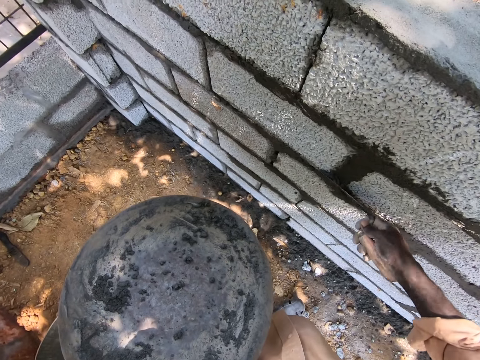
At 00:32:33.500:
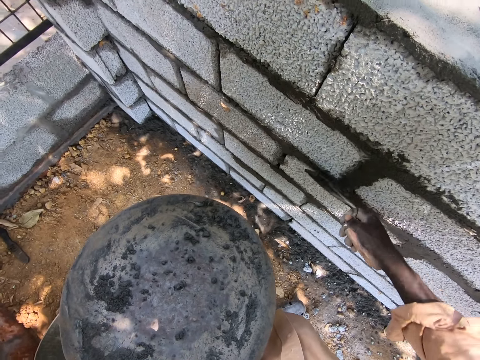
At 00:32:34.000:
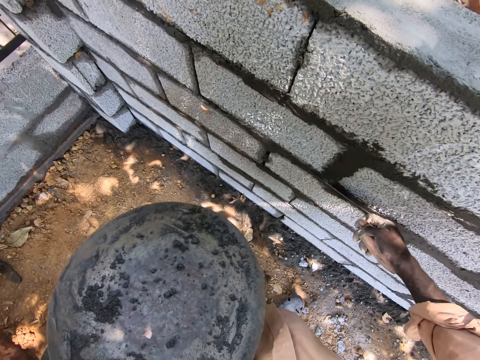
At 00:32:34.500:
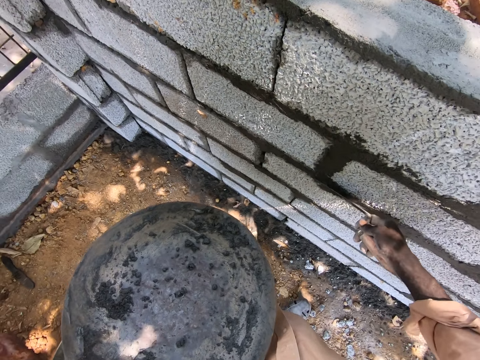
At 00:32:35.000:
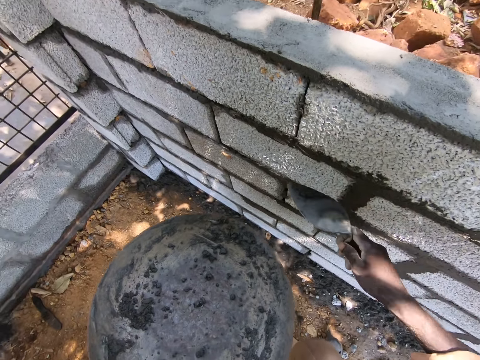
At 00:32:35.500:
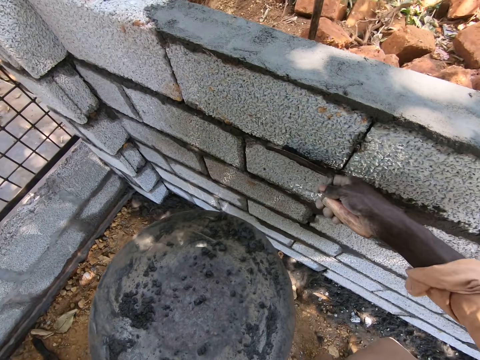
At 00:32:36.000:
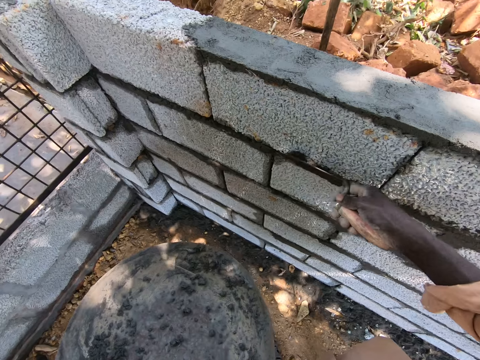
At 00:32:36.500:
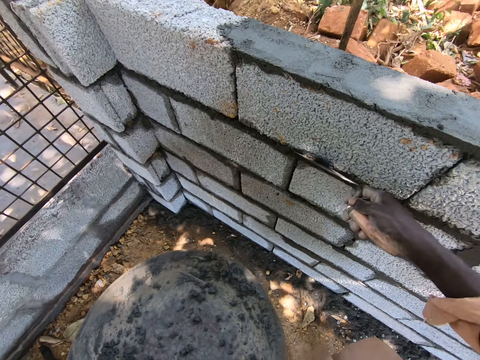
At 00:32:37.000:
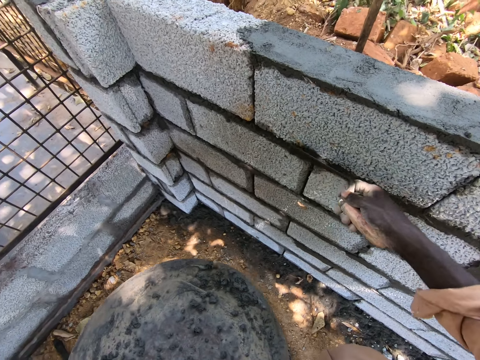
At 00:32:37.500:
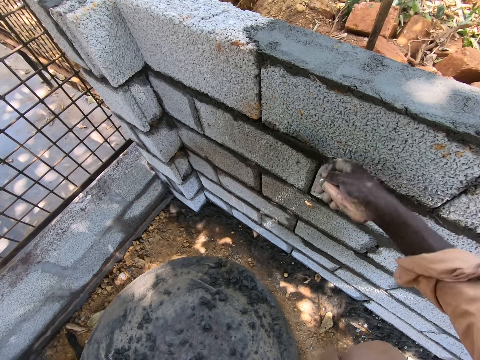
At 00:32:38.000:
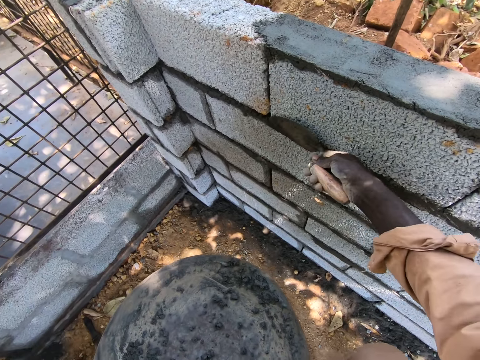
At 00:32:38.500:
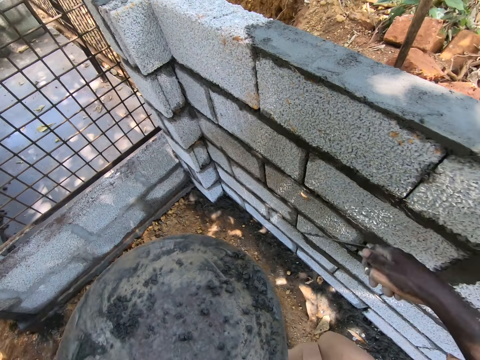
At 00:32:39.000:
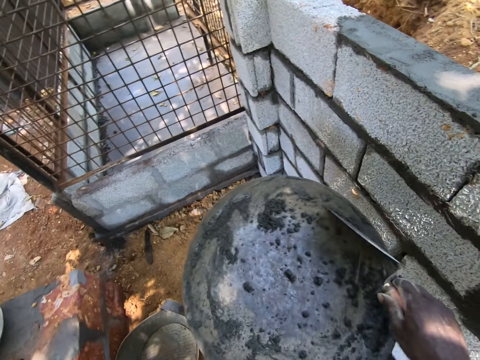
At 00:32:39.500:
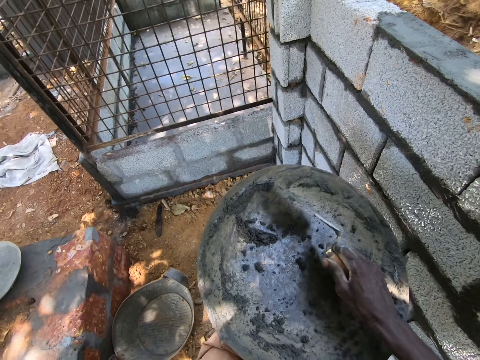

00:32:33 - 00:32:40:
The camera wearer smoothens the cement. They pick the cement. They gather mortar on the basin with the trowel.

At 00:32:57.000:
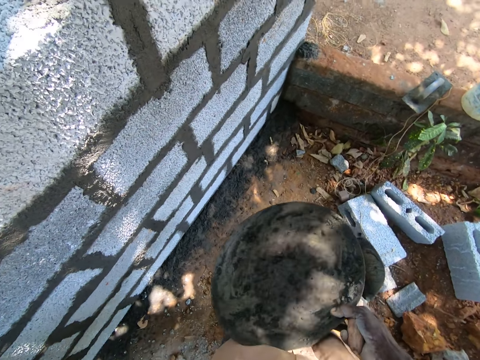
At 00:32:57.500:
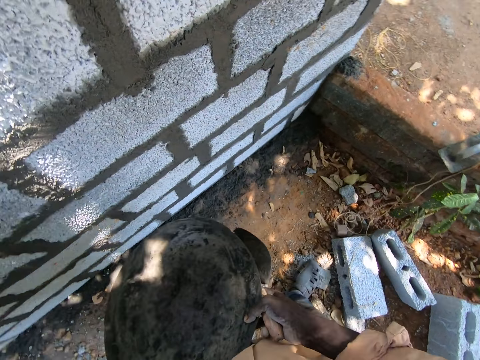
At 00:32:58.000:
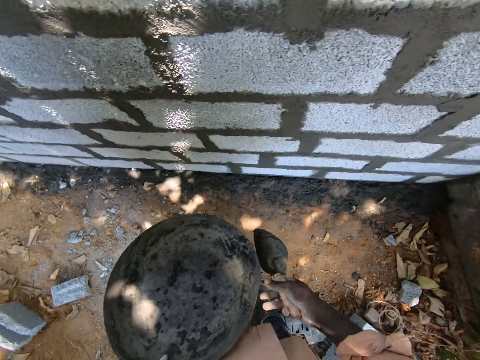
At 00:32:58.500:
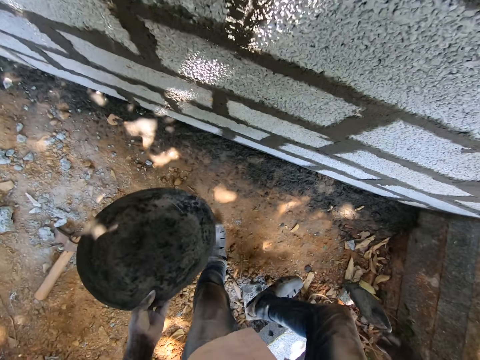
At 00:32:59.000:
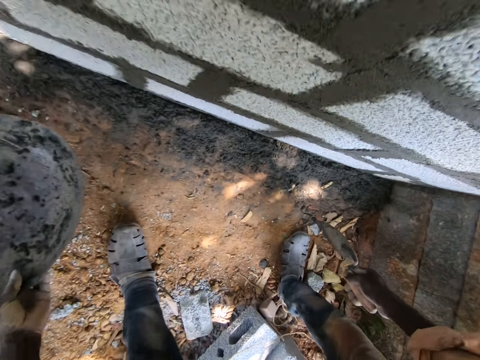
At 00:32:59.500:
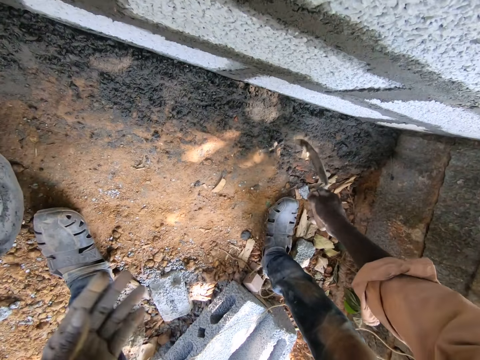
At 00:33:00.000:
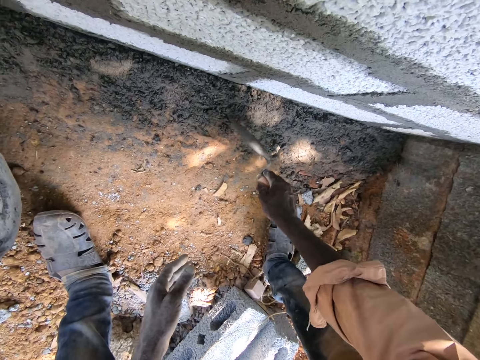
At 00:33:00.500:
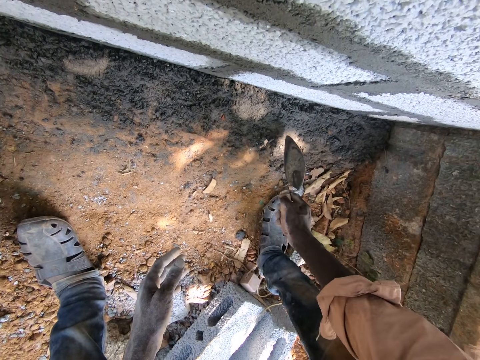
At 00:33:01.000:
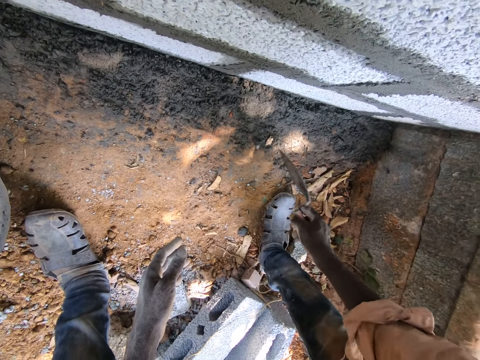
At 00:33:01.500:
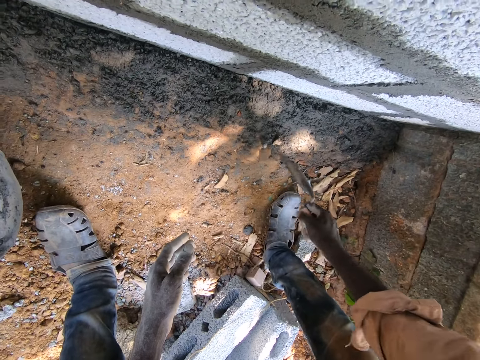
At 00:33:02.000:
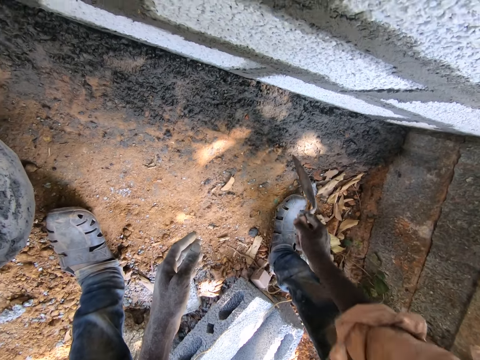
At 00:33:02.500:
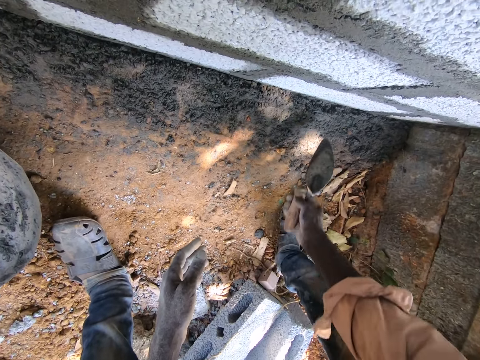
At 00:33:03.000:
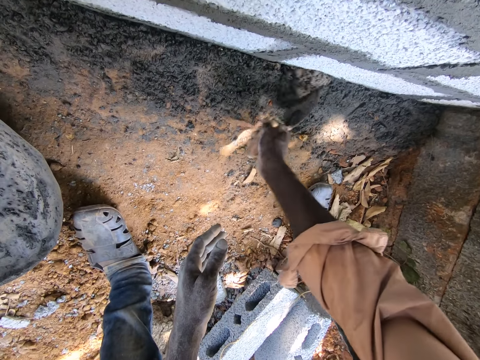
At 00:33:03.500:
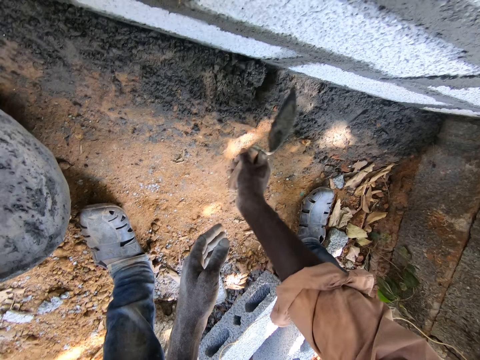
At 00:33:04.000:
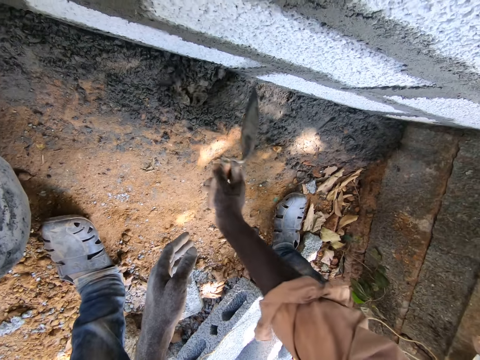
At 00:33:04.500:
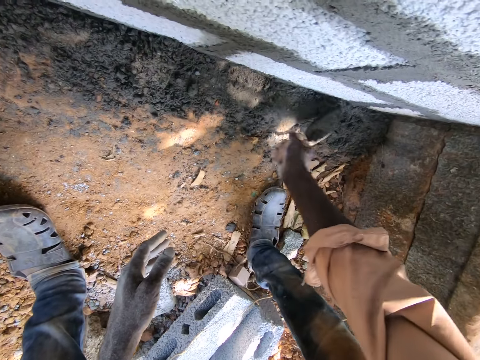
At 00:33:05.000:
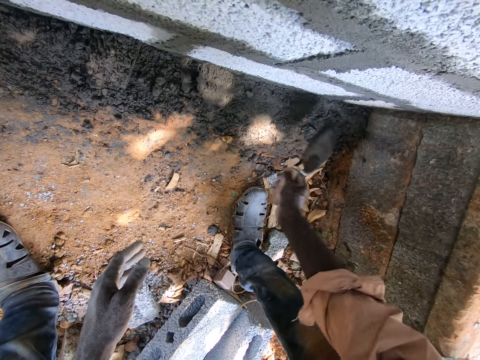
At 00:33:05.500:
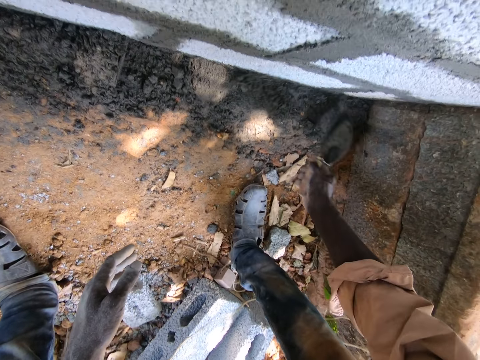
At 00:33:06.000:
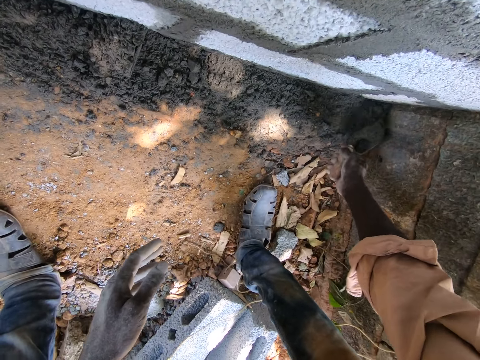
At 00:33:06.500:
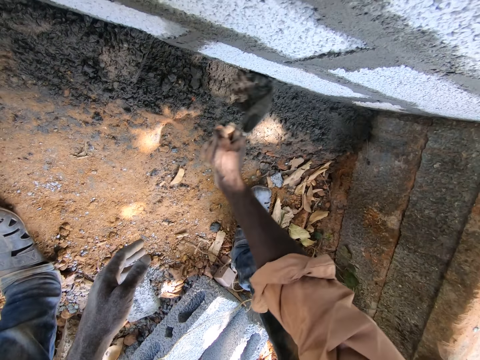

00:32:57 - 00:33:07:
The camera wearer passes the plaster tray to the left hand. They put the plaster tray down on the ground. They move the cement. They rub off dust at the base of the wall. They gather mortar at the base of the wall with the trowel.

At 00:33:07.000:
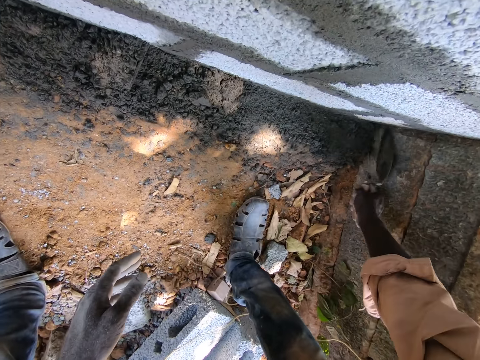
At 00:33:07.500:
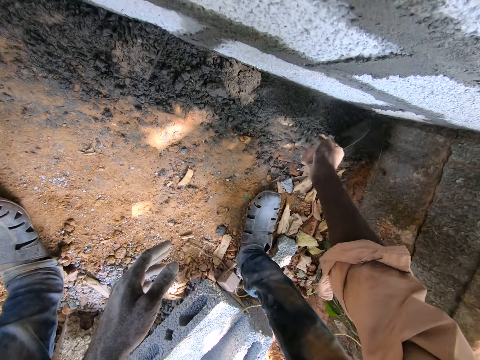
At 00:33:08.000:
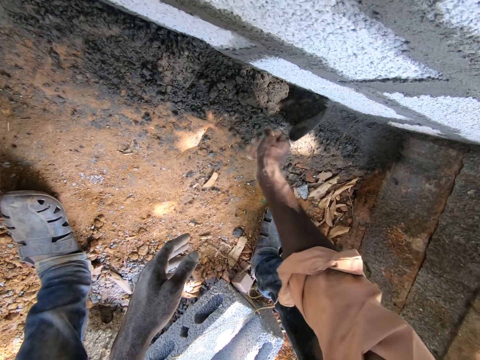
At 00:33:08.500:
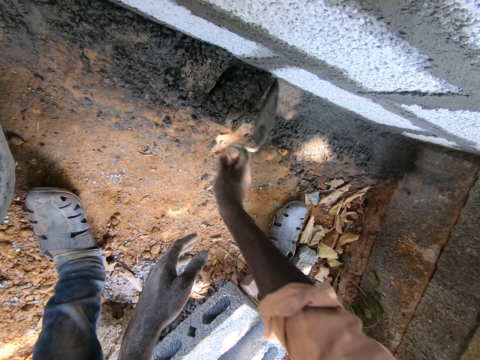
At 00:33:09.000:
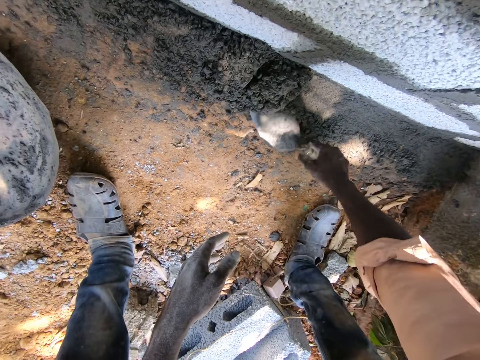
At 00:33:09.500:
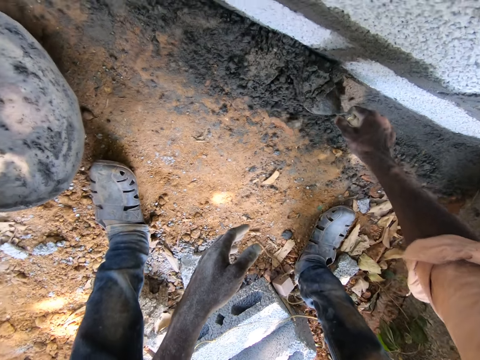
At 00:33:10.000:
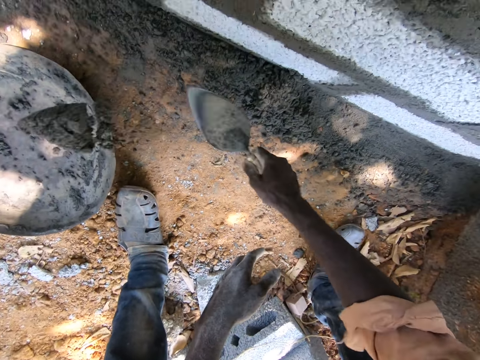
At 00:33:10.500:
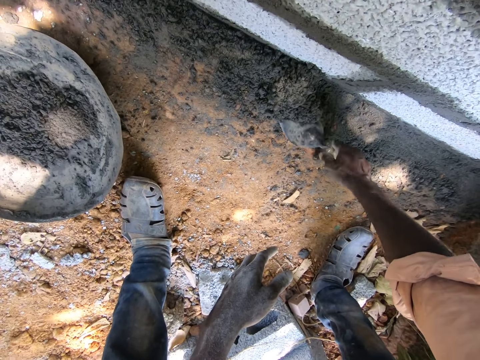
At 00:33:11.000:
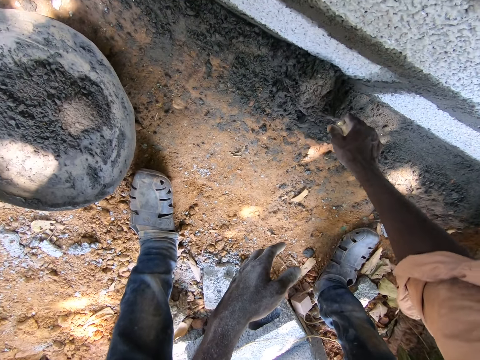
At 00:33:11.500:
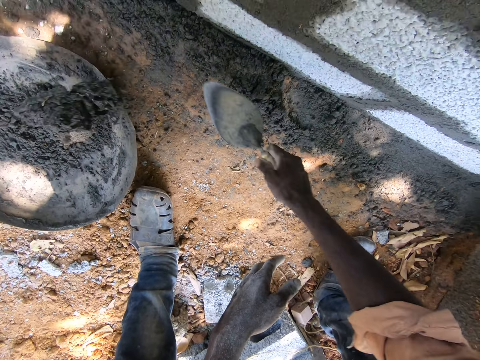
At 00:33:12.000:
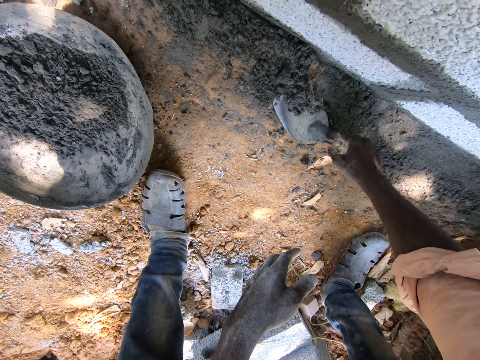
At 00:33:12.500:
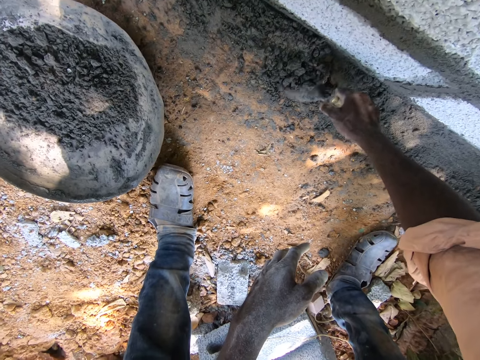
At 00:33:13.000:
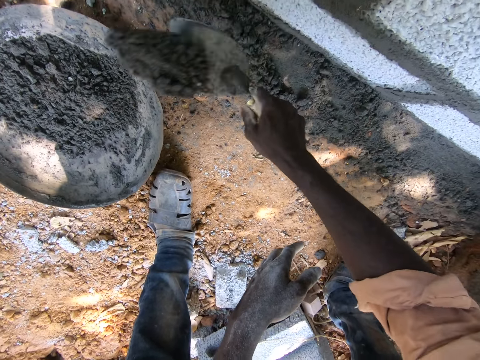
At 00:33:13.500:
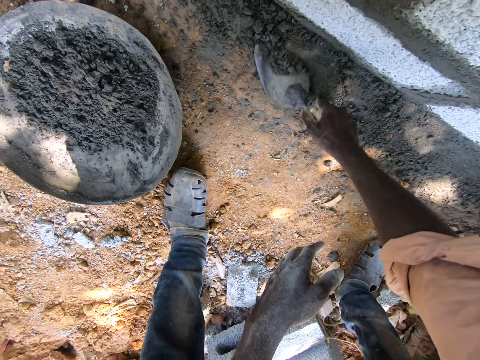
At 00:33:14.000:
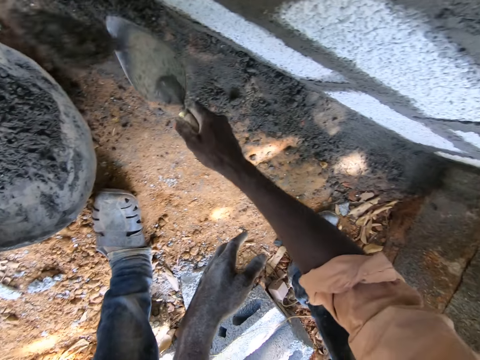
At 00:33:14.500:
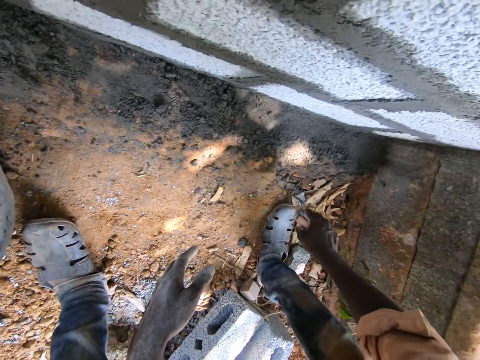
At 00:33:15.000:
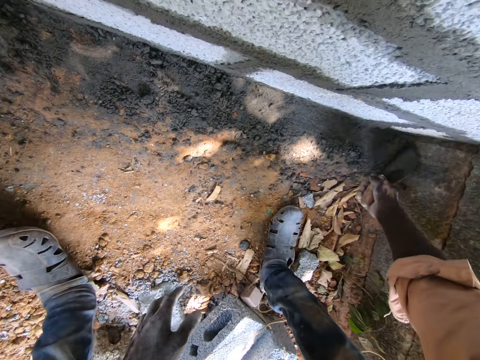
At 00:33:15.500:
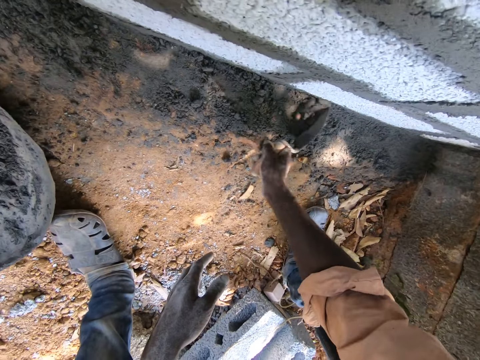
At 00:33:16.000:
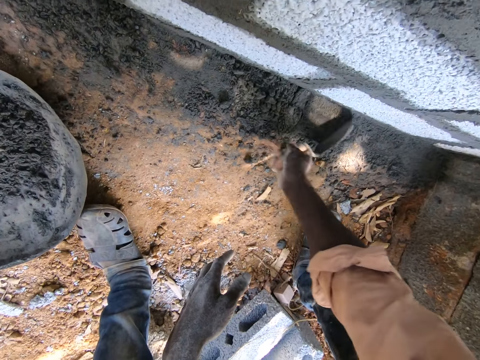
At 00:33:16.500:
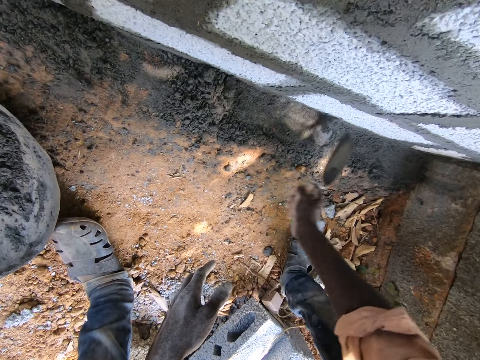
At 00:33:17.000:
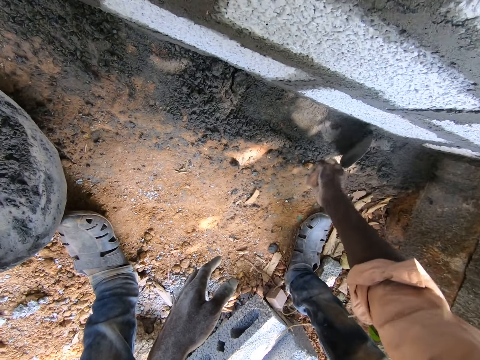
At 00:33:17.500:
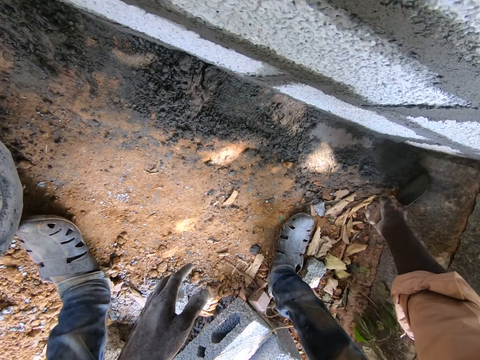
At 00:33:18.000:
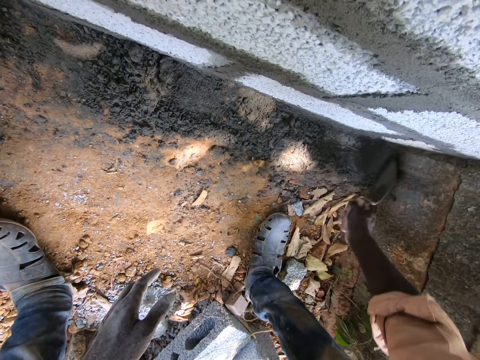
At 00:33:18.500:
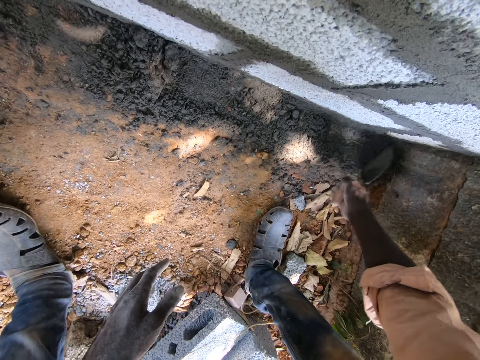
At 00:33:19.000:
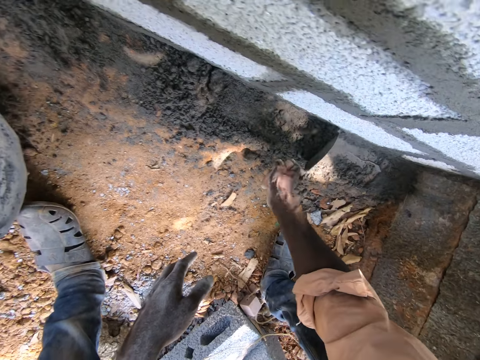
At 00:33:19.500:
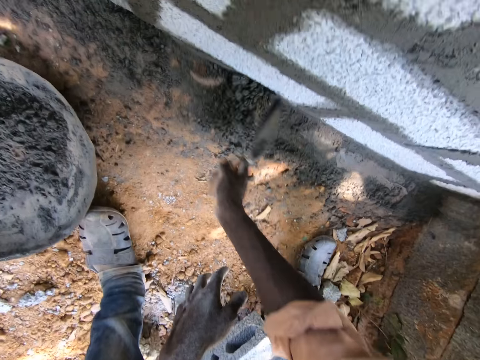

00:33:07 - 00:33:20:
The camera wearer scoops the mortar or cement from the ground with the trowel. They drop the mortar on the basin. They scoop the mortar from the ground with the trowel. They drop the mortar on the basin. They scoop the mortar from the ground with the trowel. They drop the mortar on the basin. They move the cement. They scoop the mortar from the ground with the trowel. They move the cement again. They gather the mortar at the base of the wall with the trowel.
